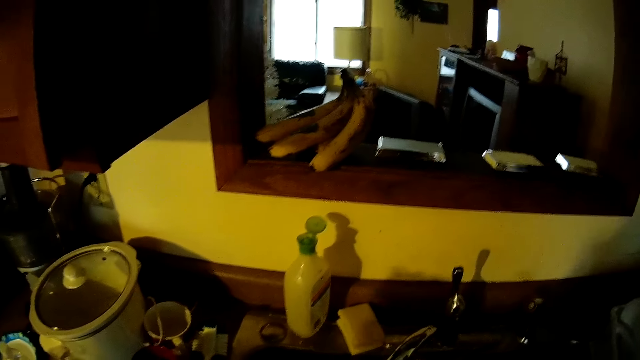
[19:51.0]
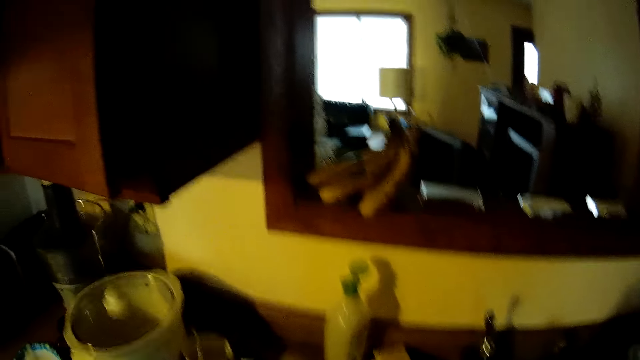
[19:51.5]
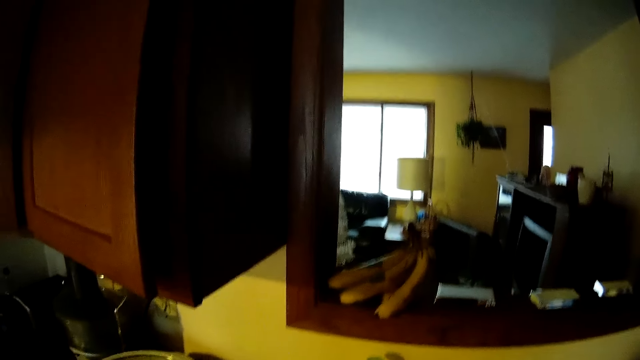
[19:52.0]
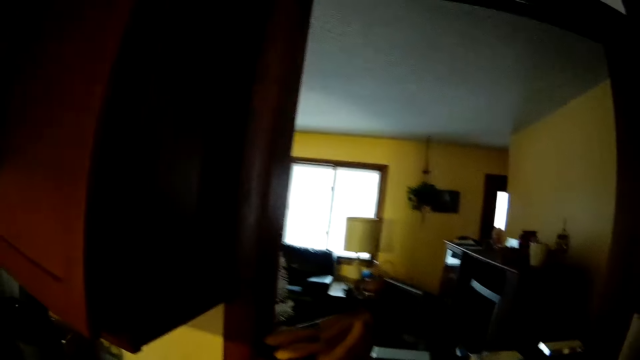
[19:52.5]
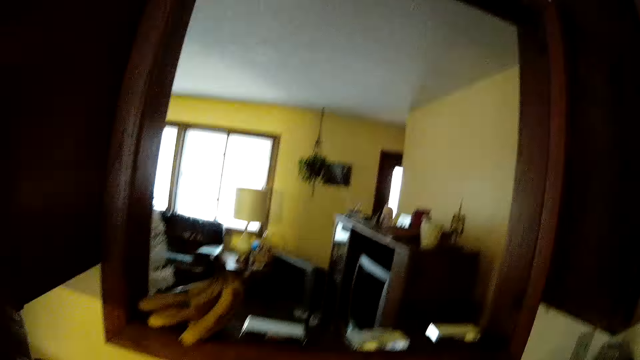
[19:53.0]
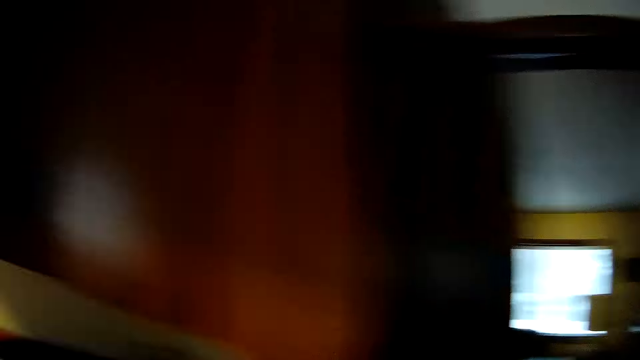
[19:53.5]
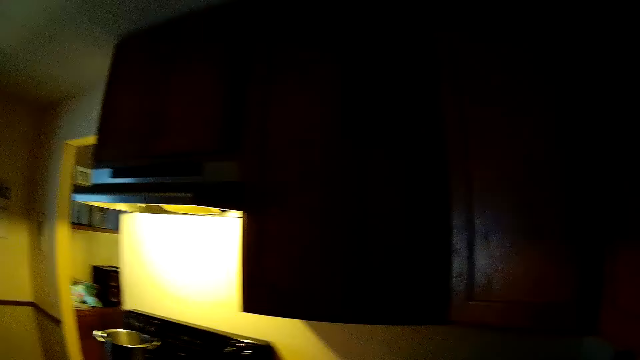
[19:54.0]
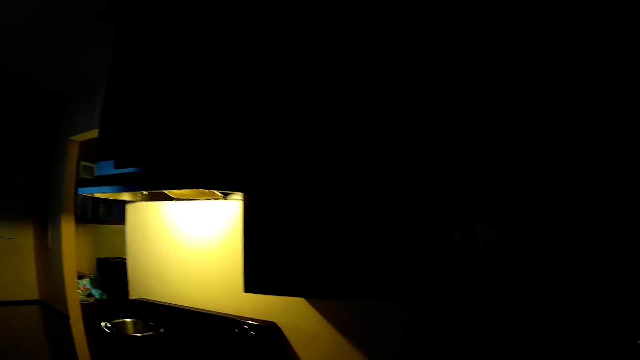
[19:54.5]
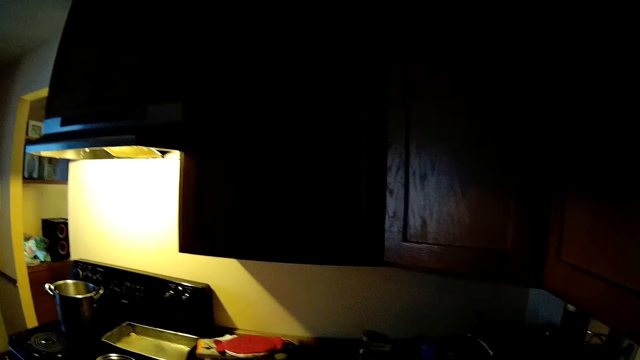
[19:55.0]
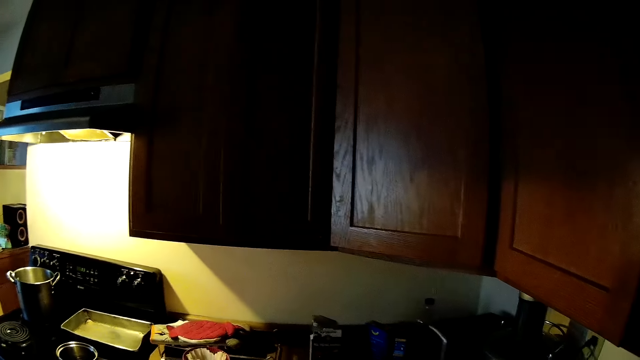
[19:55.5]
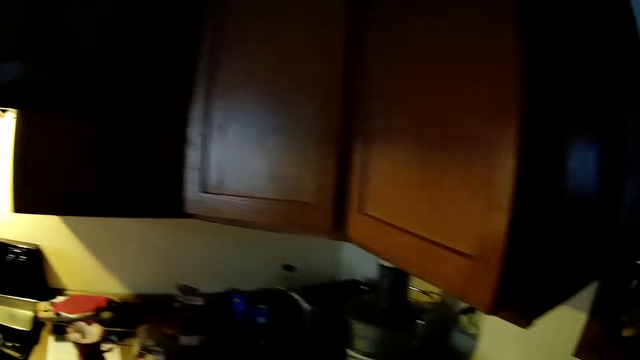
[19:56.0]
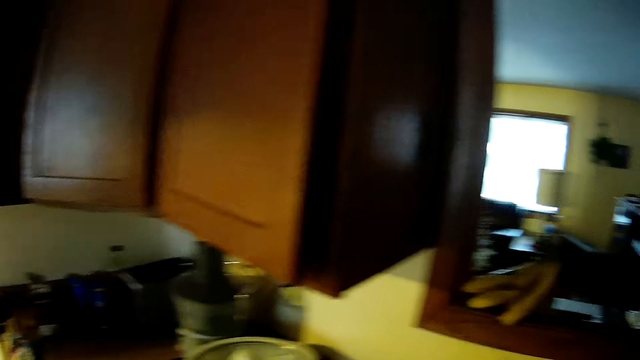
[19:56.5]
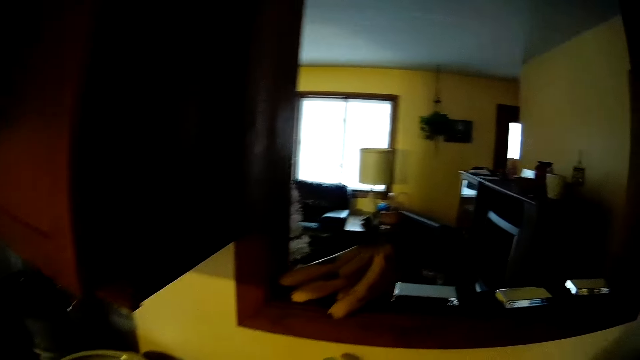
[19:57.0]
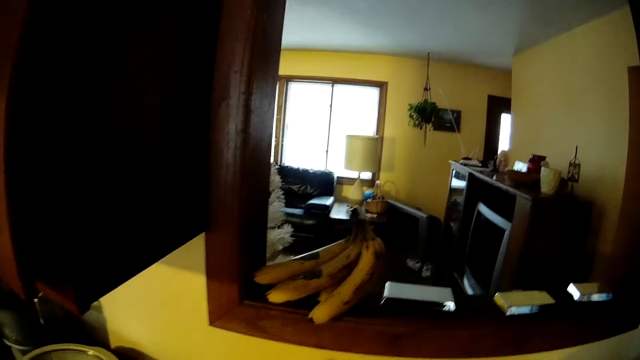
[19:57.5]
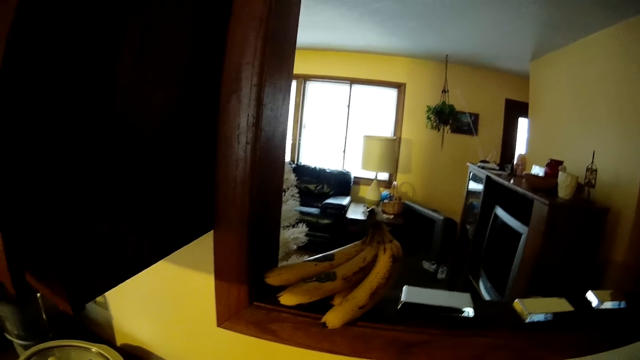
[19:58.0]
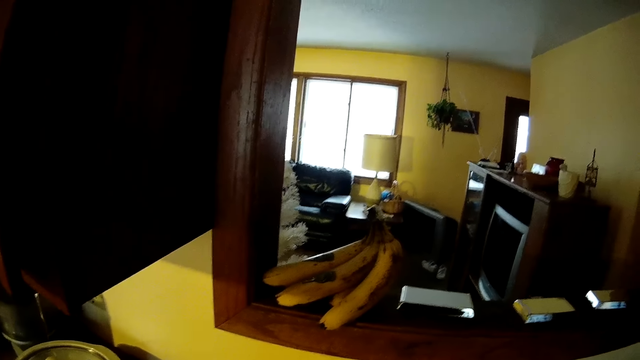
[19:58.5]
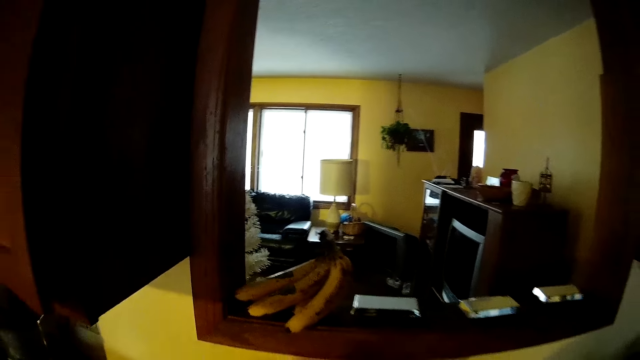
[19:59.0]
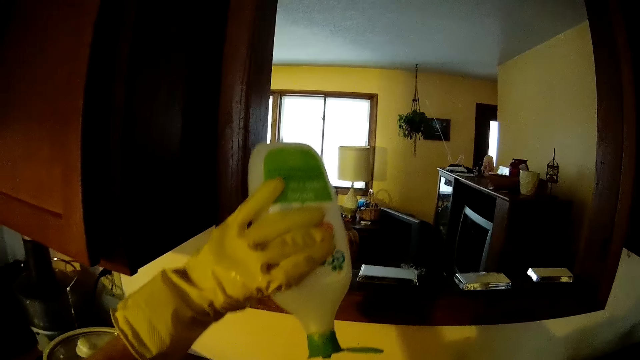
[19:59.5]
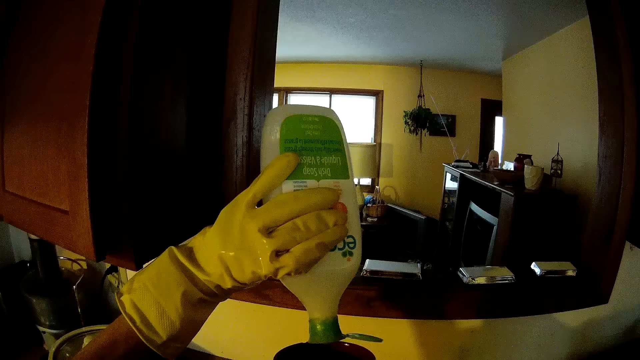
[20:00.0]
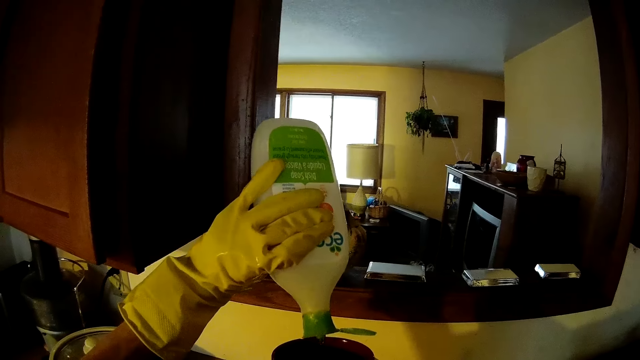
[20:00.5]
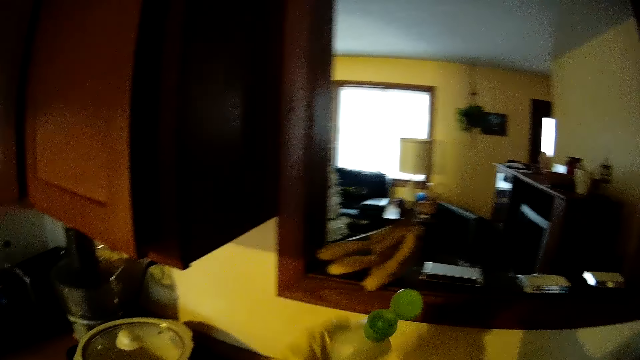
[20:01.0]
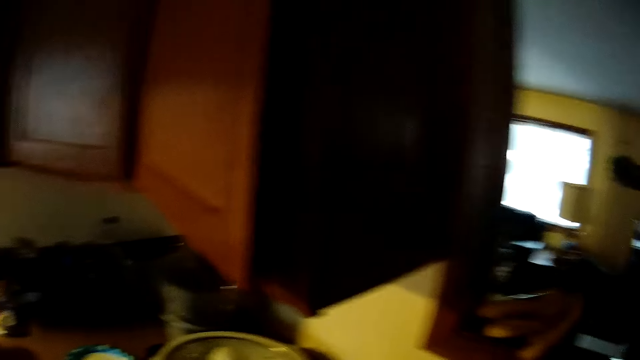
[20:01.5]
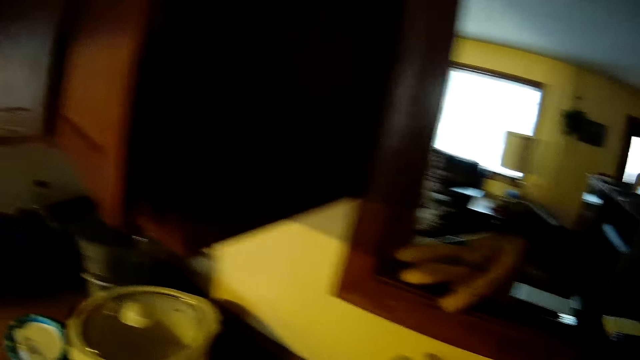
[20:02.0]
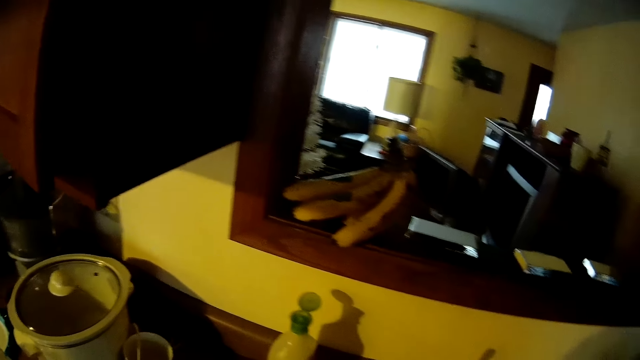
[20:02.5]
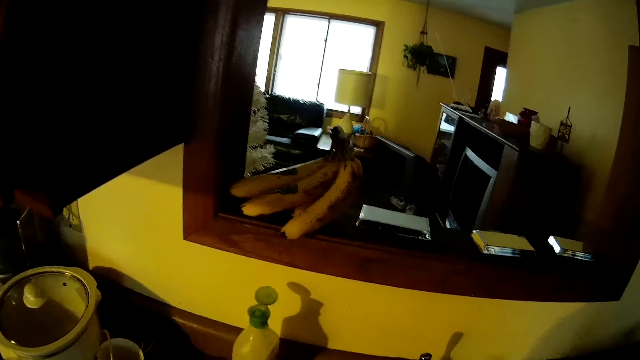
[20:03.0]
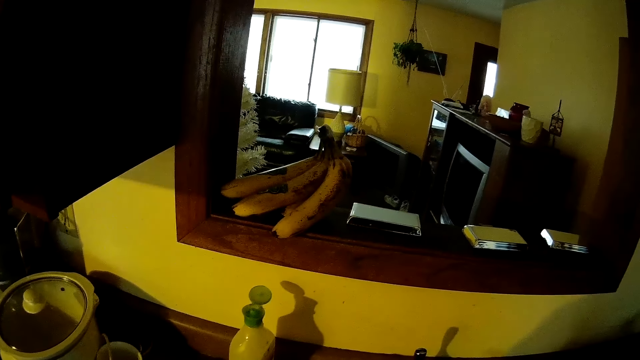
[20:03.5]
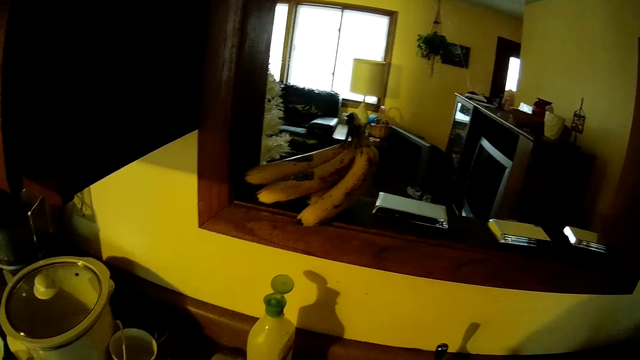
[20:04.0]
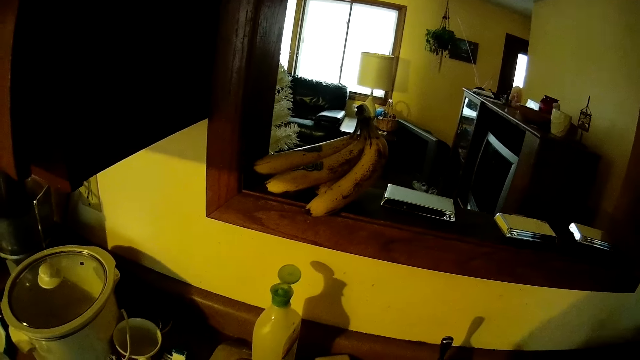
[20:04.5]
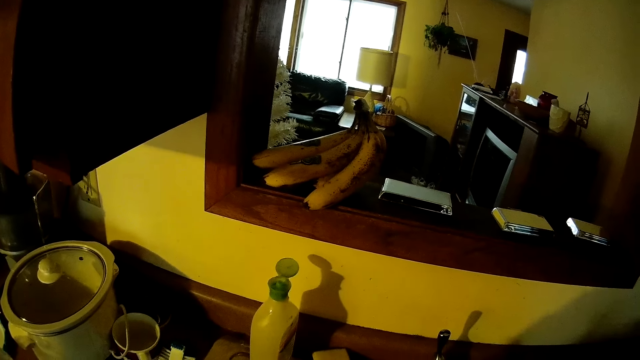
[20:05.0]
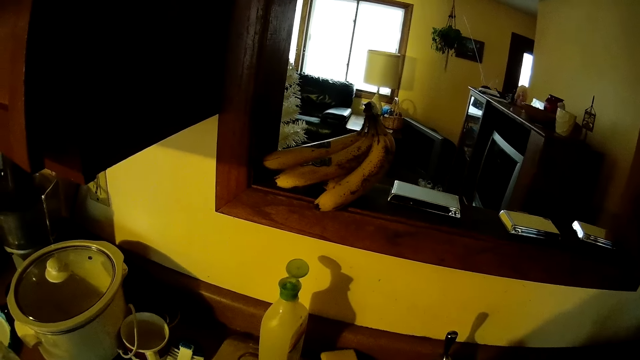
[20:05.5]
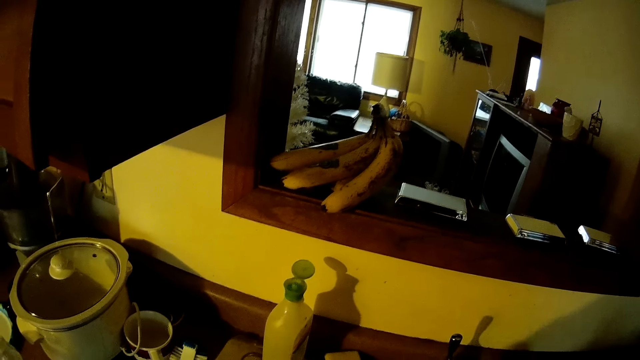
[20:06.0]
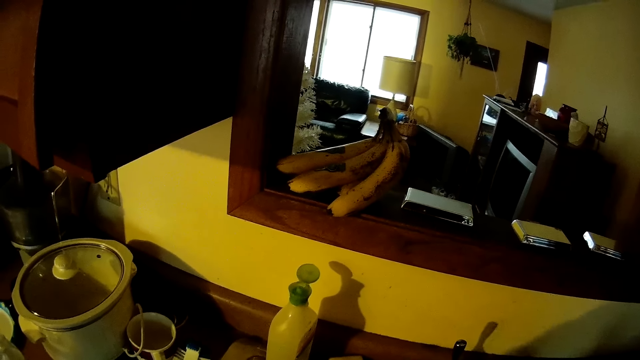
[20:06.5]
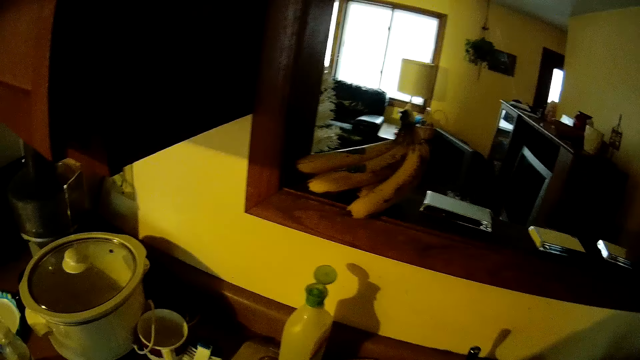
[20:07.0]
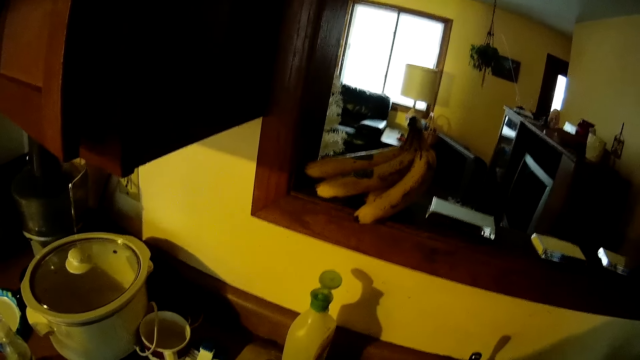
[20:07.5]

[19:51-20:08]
The camera wearer pushes his hair with his right hand. He looks around the kitchen. He passes the other cup to his right hand. He picks the bottle of soap from the sink with his left hand. He pours some soap into the other cup. He drops the bottle of soap on the sink. He washes the other cup in the sink.

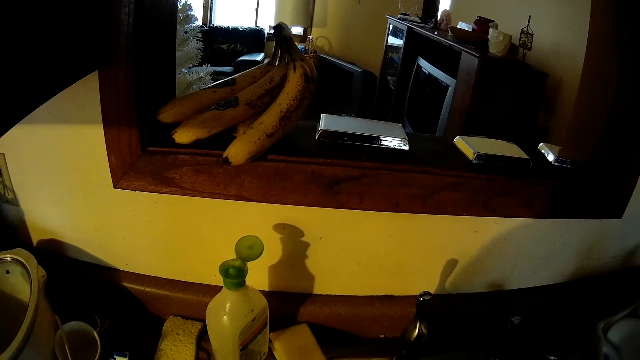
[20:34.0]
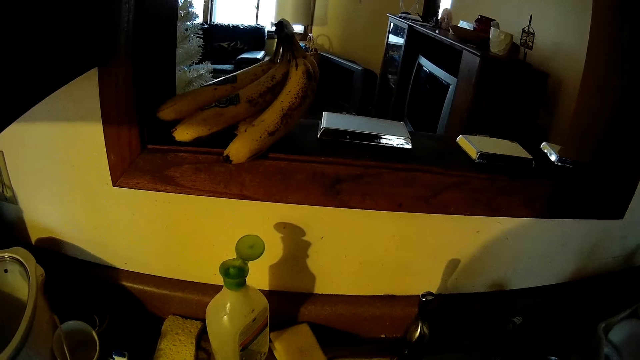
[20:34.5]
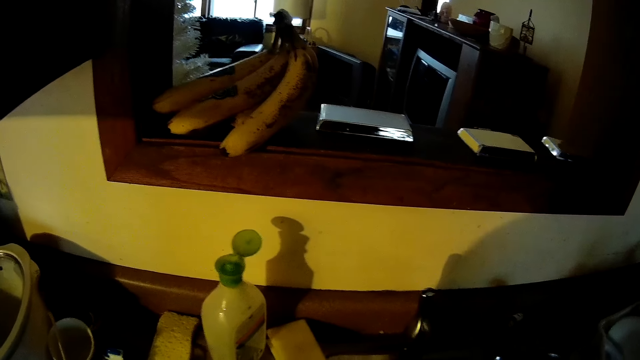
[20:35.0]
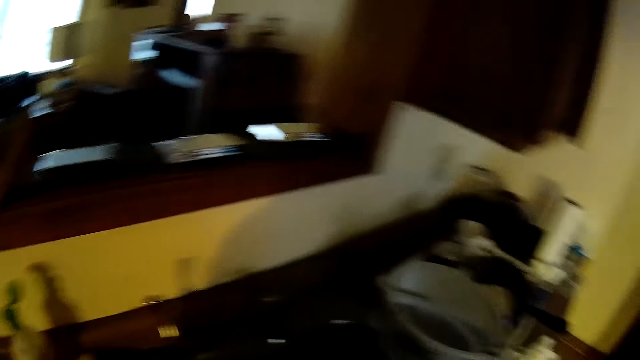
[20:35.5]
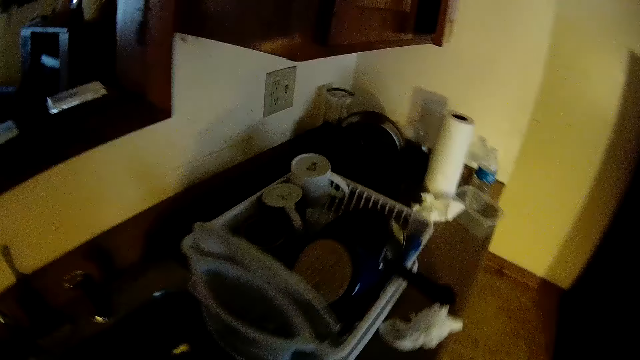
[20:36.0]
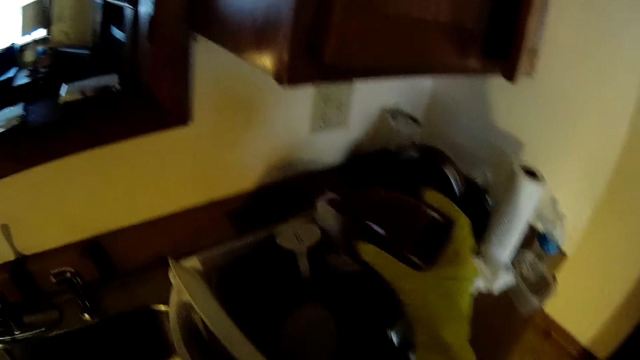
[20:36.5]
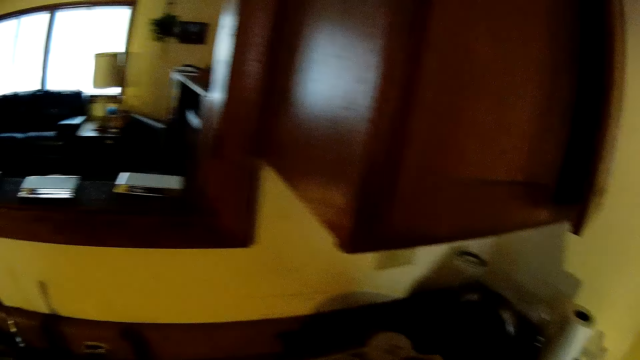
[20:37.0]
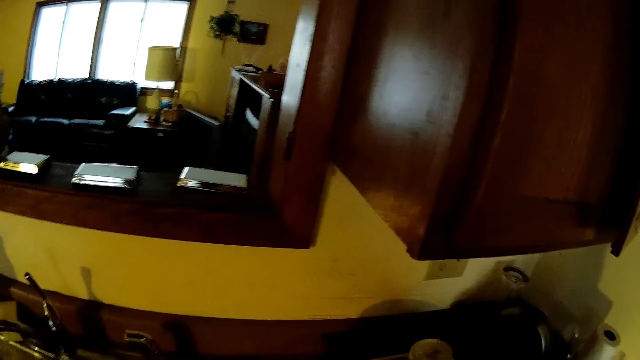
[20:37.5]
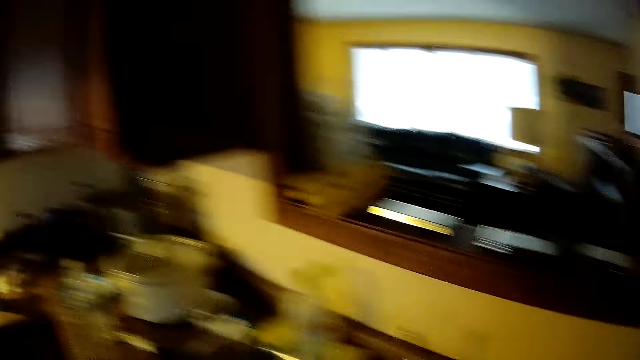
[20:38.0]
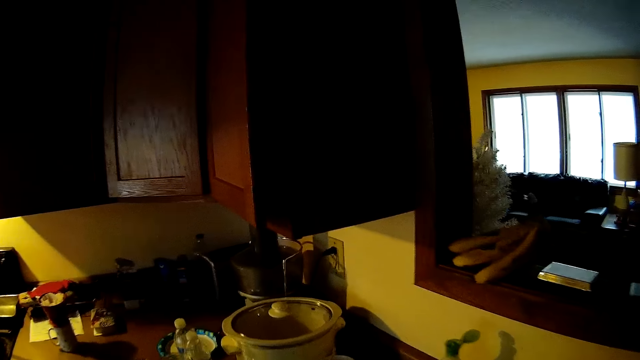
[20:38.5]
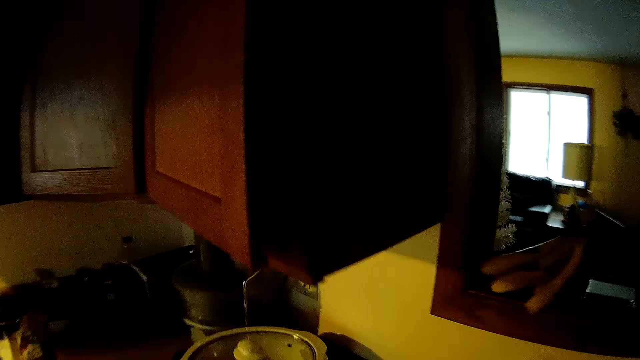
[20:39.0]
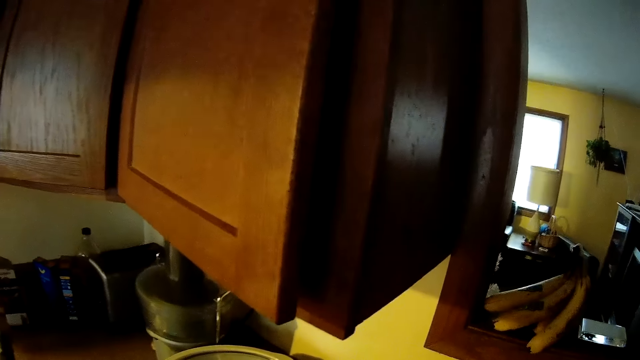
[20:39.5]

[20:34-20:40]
The camera wearer looks around the kitchen. He drops the other cup in the basket with his right hand. He walks along the counter.
